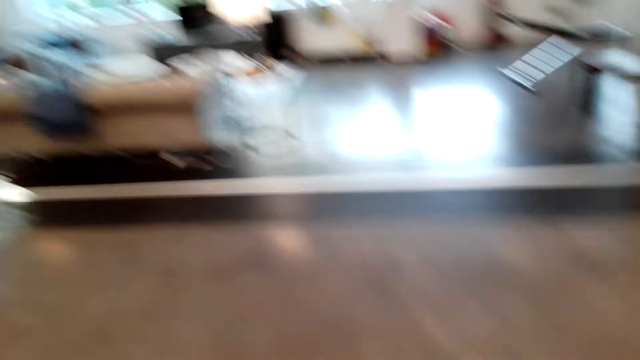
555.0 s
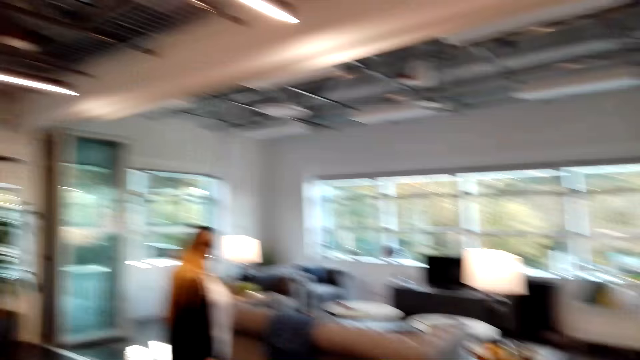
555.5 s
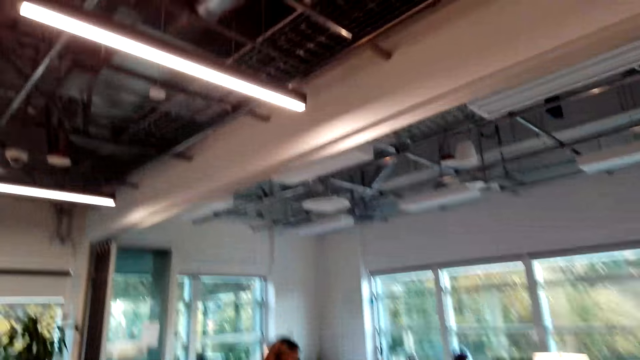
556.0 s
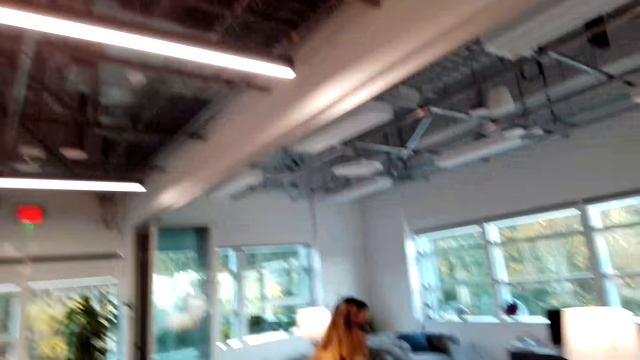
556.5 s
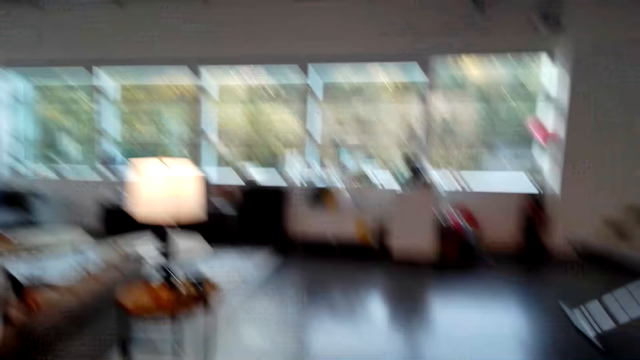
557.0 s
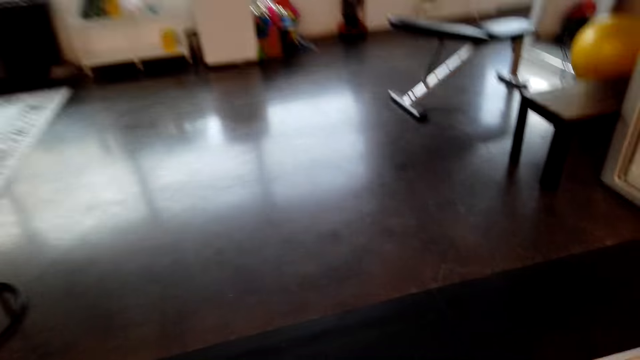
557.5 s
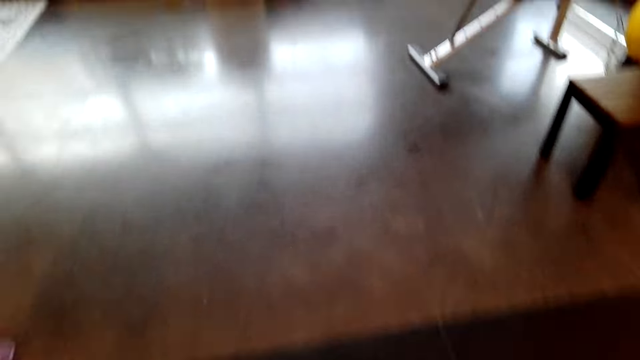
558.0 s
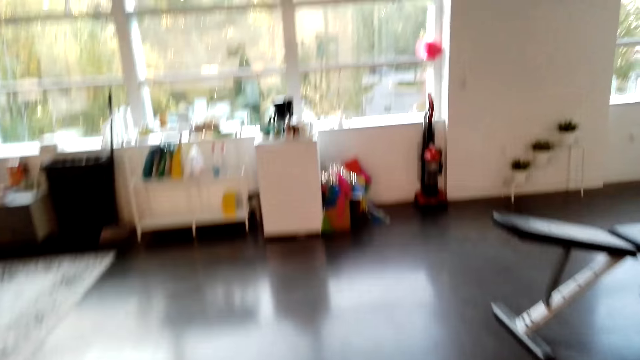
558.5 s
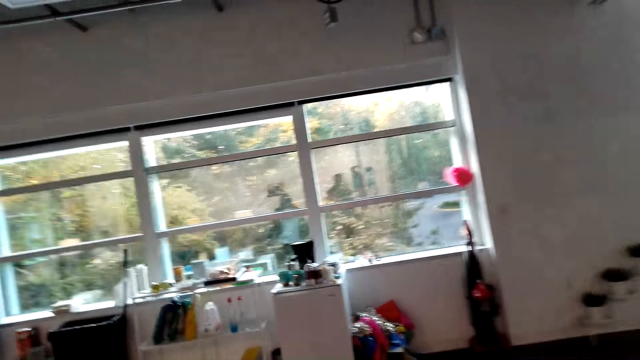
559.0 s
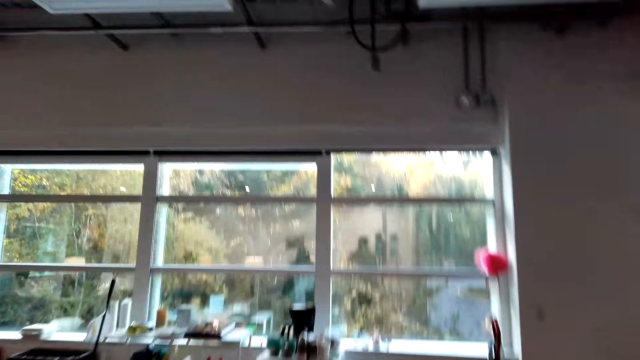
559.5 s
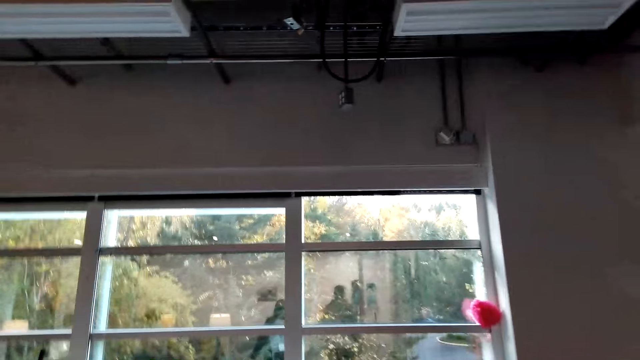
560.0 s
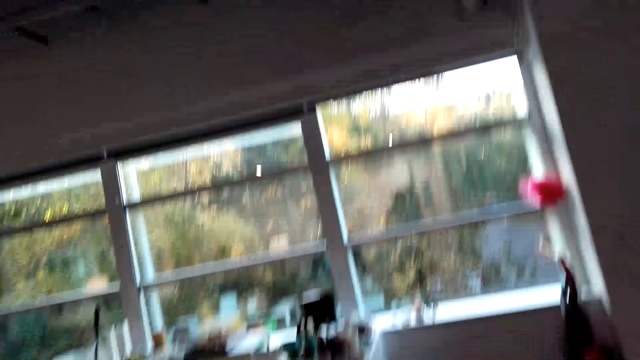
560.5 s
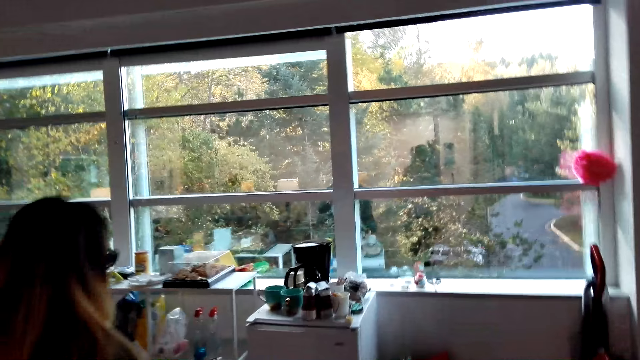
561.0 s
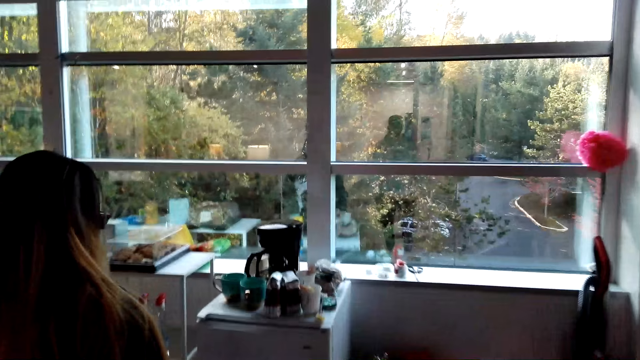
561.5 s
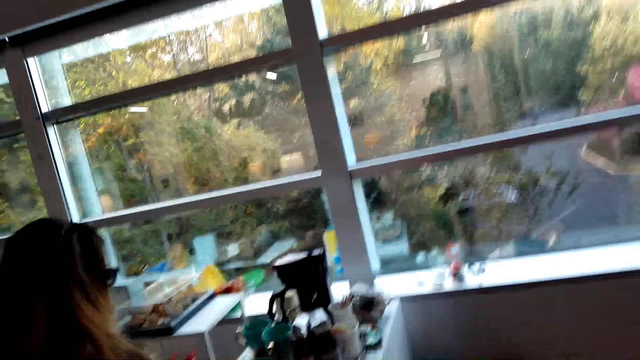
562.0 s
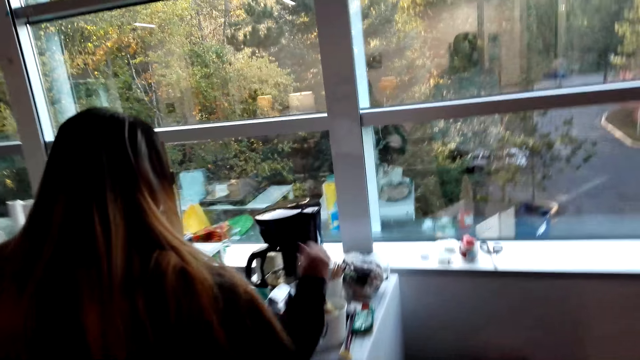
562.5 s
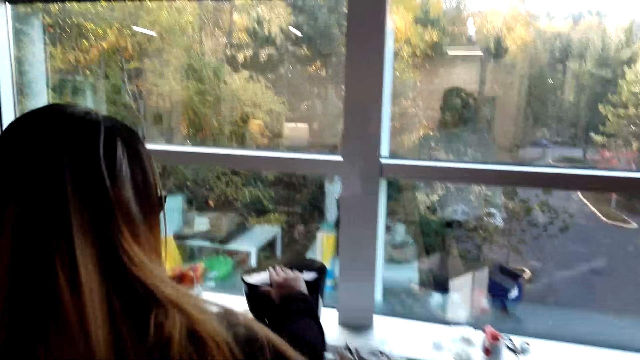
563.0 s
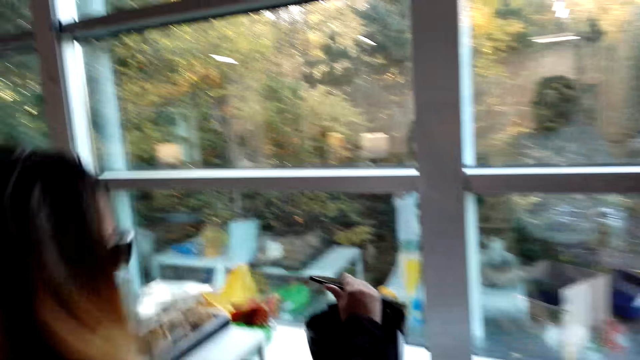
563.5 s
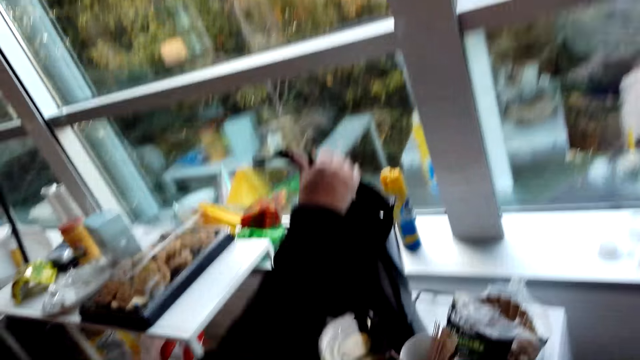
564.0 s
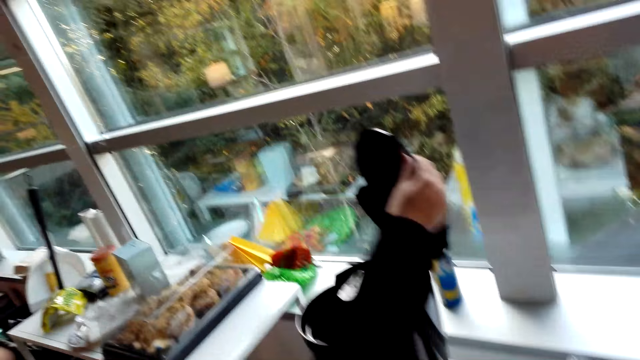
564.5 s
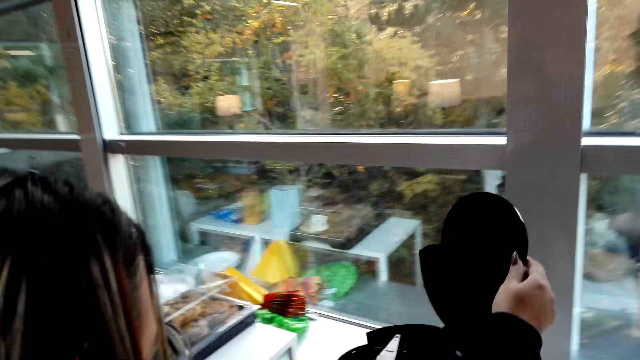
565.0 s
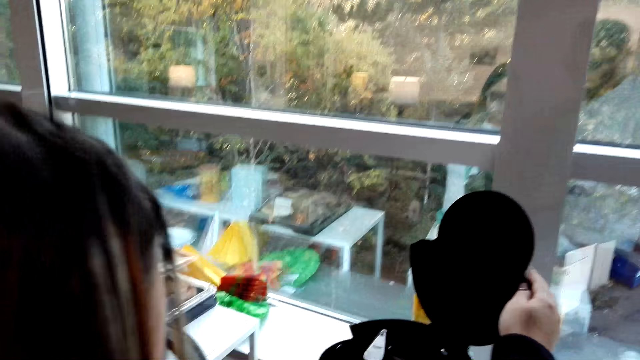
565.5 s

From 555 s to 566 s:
The camera wearer walks towards the kitchen. A lady opens the coffee maker with her right hand.

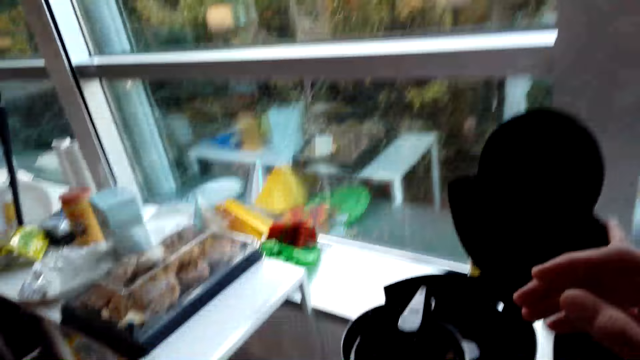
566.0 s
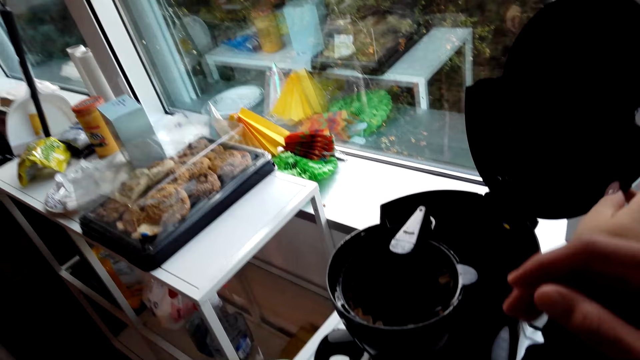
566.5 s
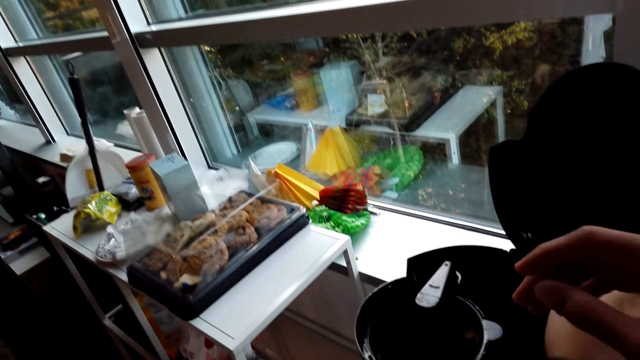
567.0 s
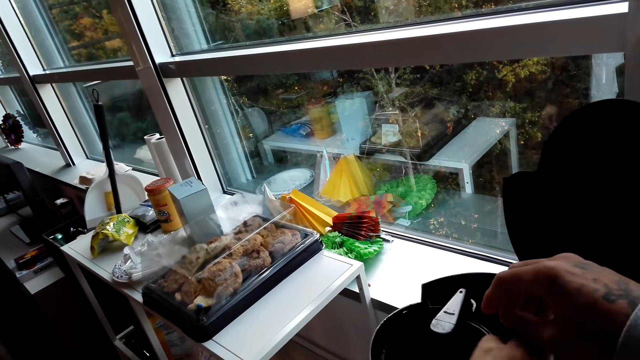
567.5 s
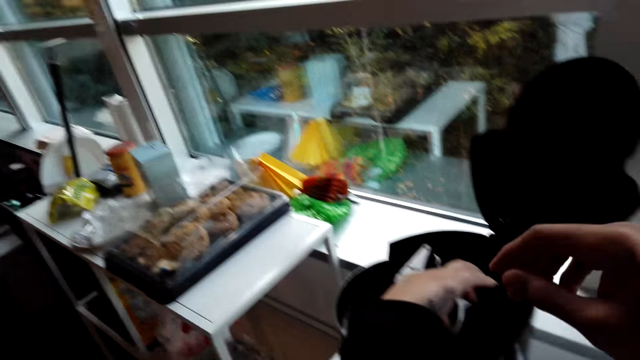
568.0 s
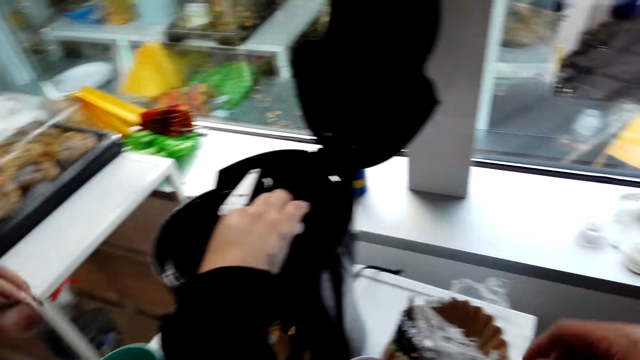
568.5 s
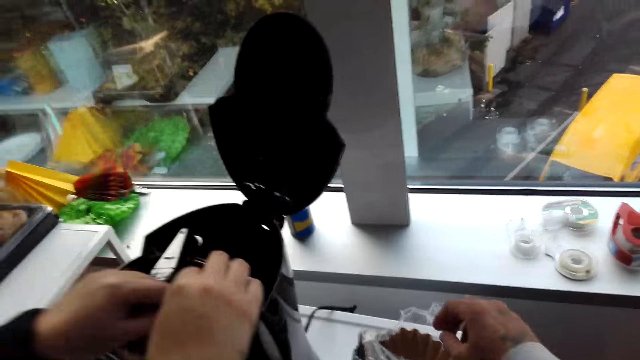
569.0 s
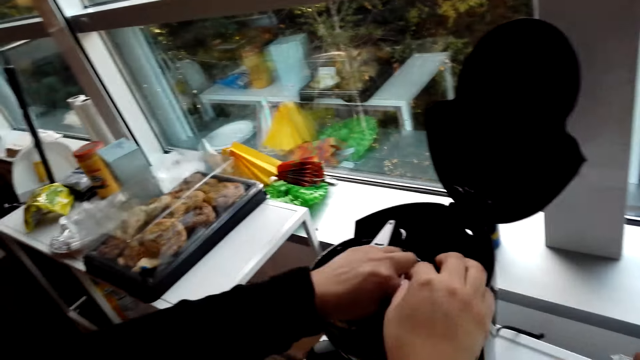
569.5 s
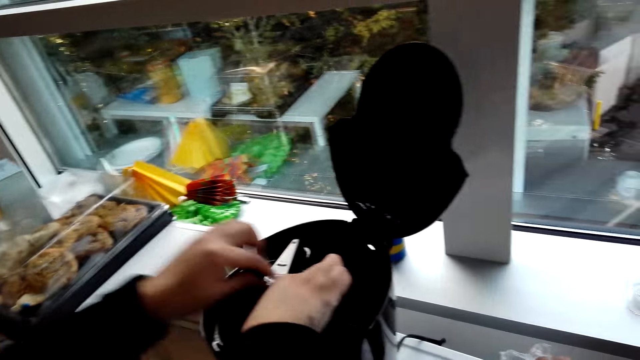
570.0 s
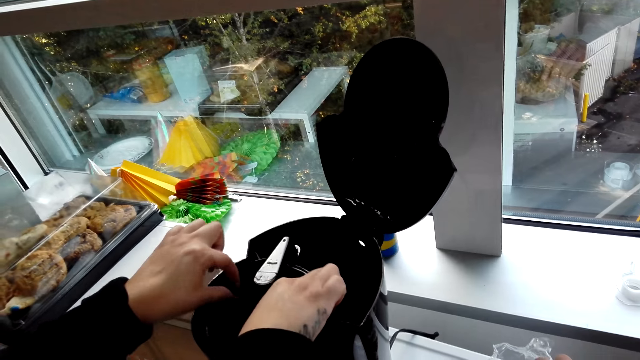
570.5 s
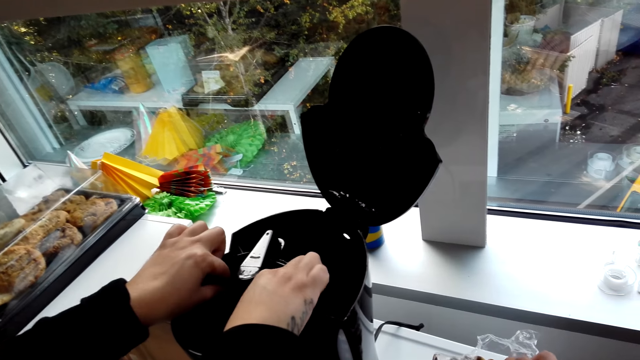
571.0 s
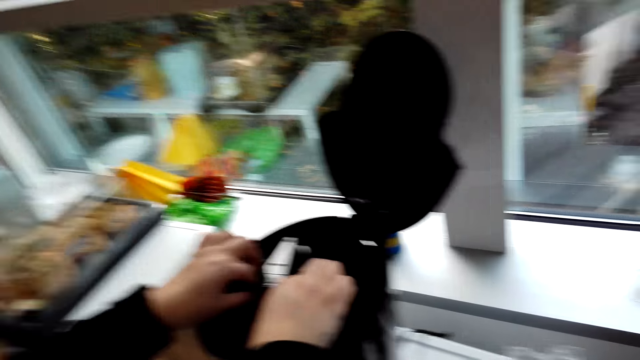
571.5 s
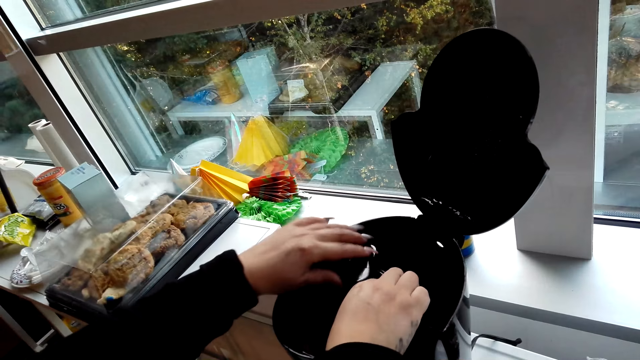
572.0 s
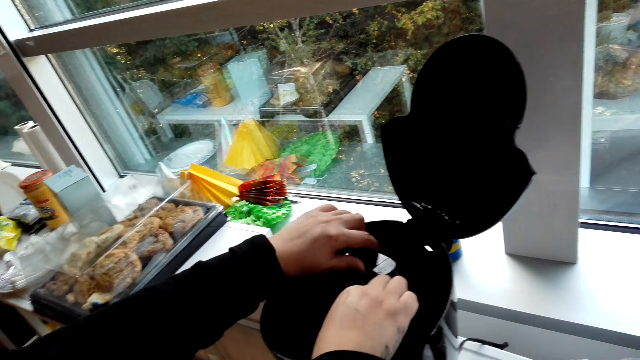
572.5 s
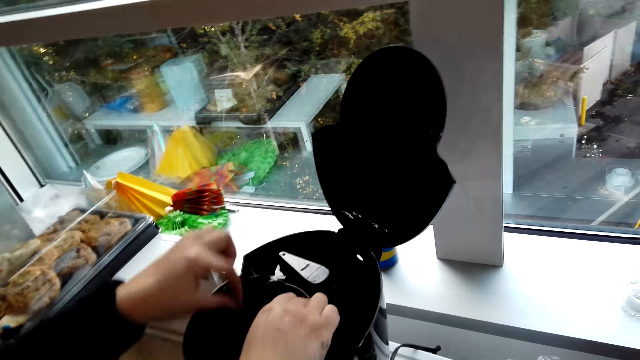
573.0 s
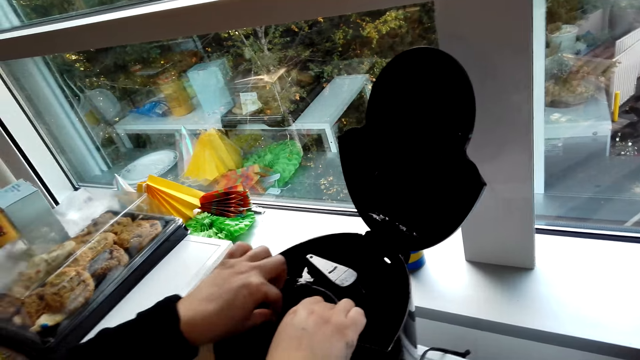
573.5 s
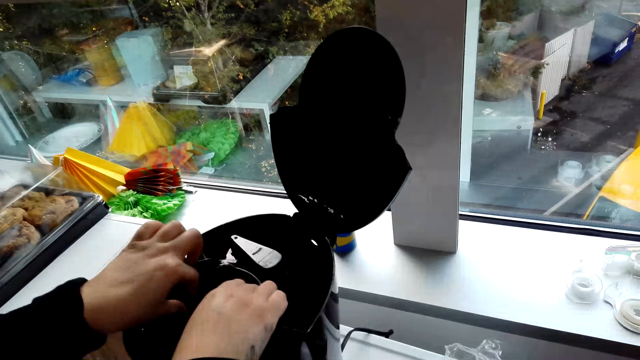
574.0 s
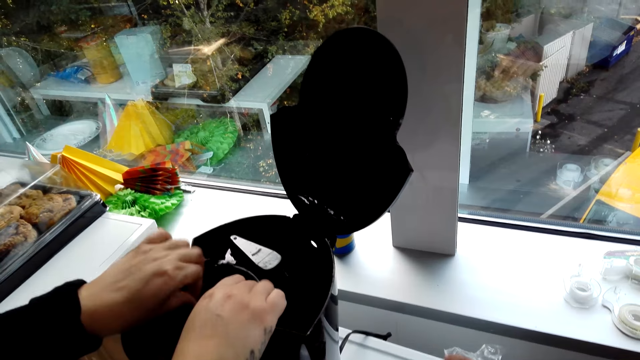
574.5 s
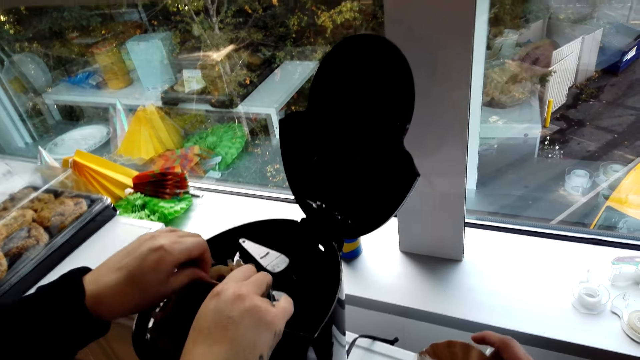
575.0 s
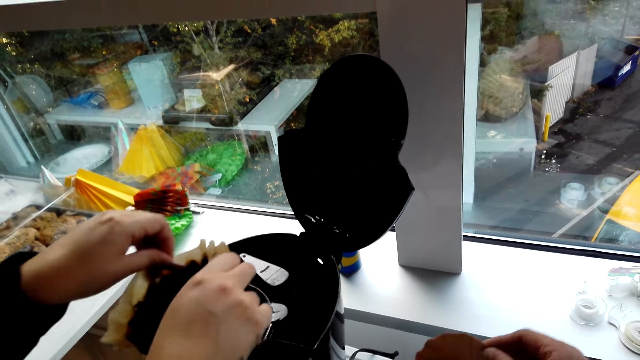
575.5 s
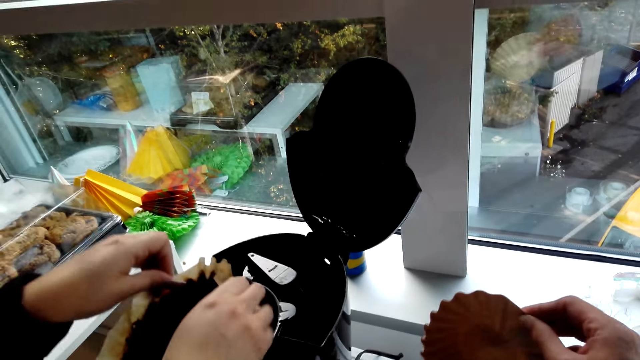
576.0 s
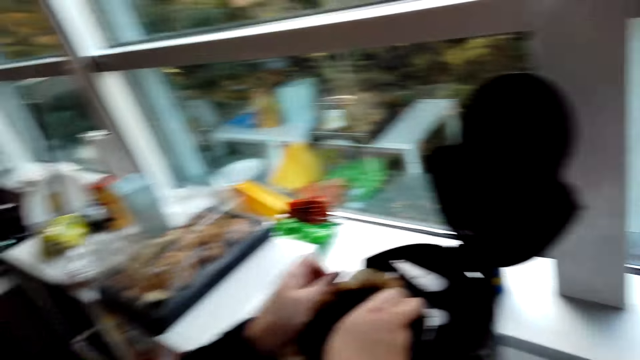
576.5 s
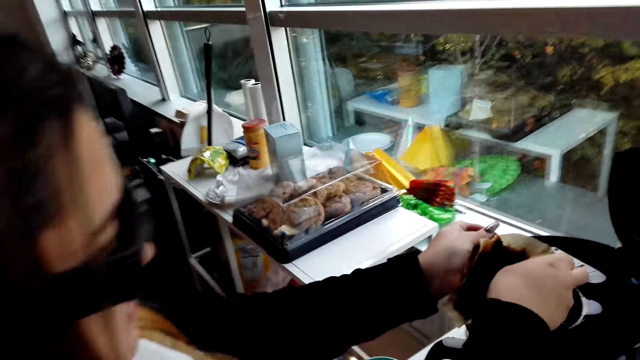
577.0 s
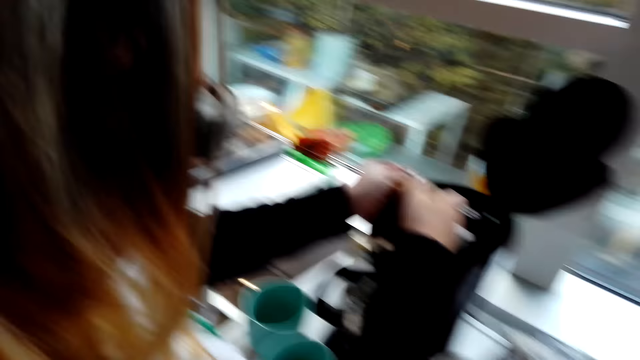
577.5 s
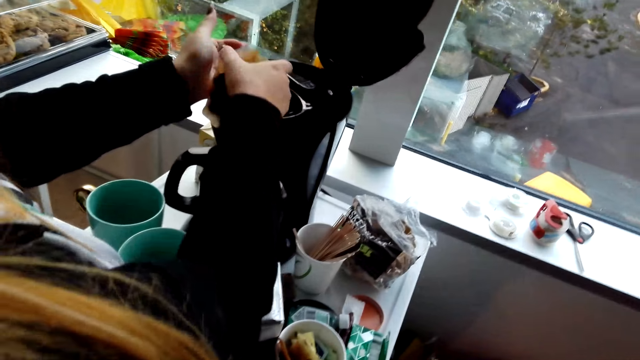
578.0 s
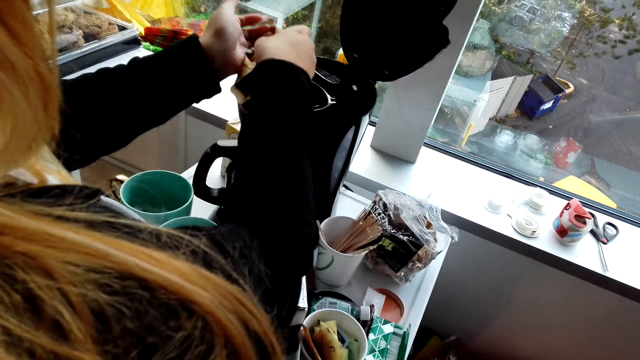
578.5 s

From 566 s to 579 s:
The camera wearer talks to a woman. The woman removes filter paper in the coffee maker. The woman removes the coffee filter from the coffee maker.
